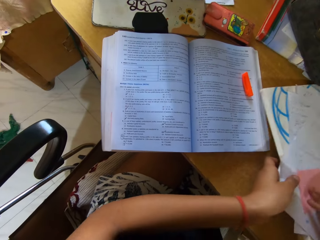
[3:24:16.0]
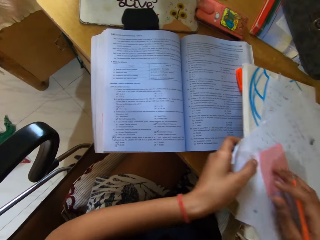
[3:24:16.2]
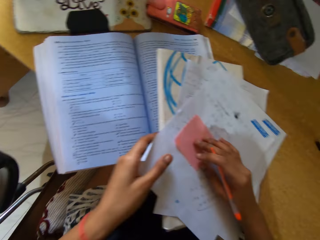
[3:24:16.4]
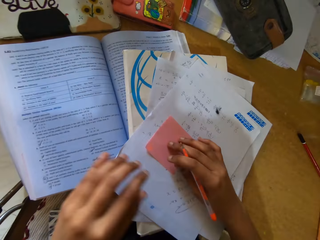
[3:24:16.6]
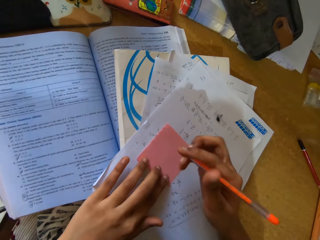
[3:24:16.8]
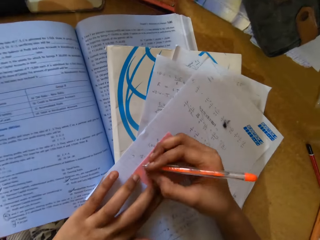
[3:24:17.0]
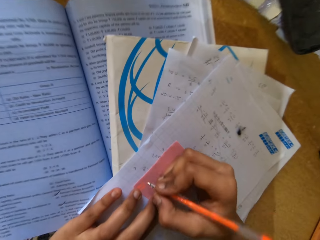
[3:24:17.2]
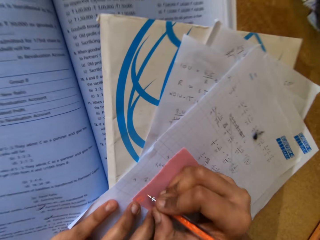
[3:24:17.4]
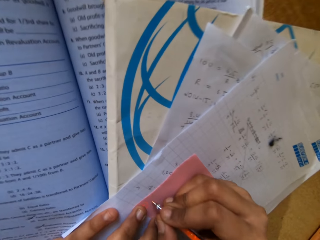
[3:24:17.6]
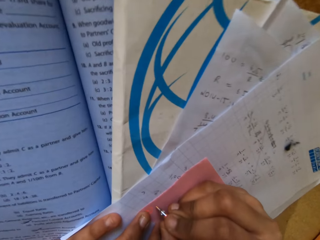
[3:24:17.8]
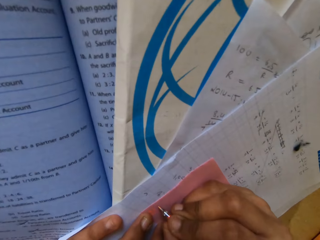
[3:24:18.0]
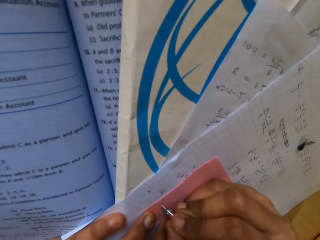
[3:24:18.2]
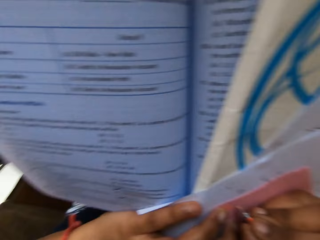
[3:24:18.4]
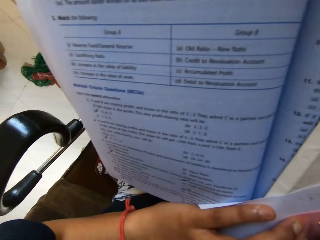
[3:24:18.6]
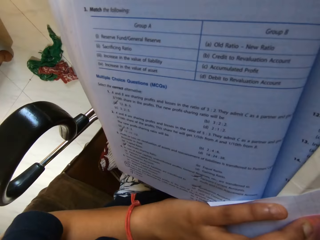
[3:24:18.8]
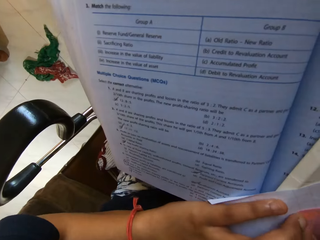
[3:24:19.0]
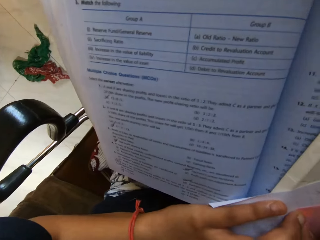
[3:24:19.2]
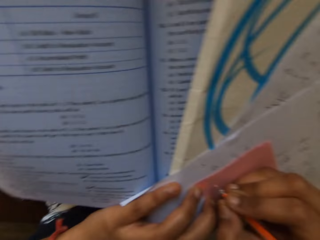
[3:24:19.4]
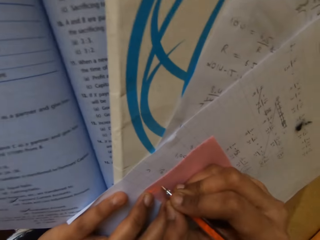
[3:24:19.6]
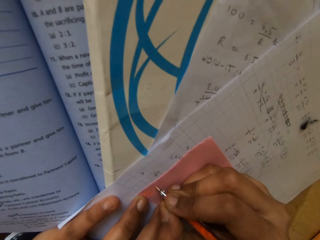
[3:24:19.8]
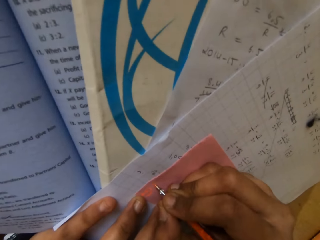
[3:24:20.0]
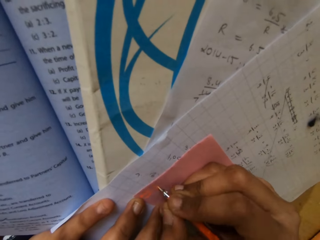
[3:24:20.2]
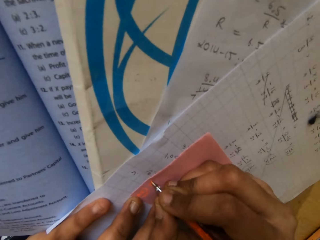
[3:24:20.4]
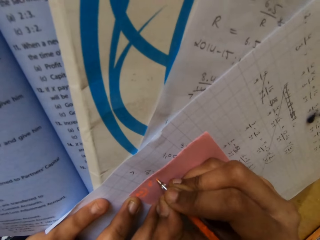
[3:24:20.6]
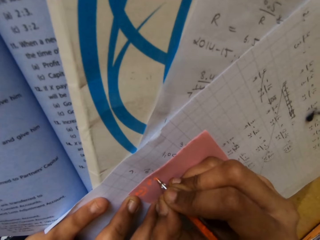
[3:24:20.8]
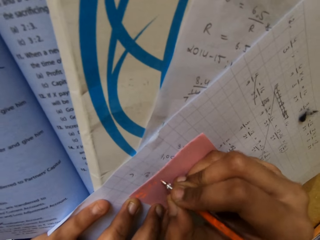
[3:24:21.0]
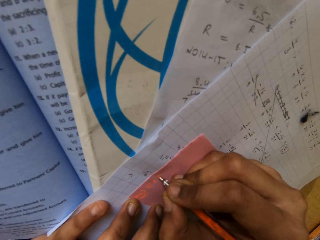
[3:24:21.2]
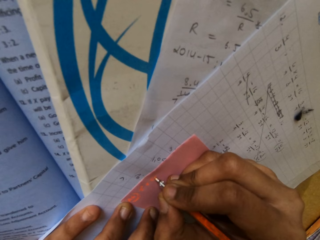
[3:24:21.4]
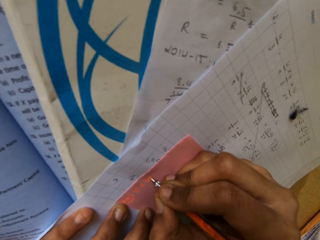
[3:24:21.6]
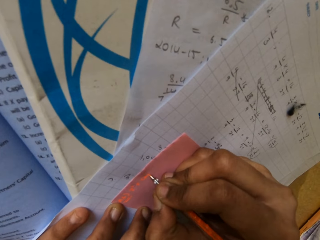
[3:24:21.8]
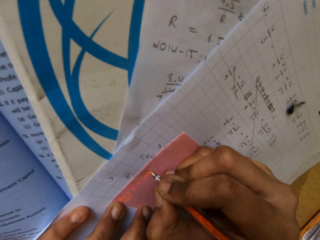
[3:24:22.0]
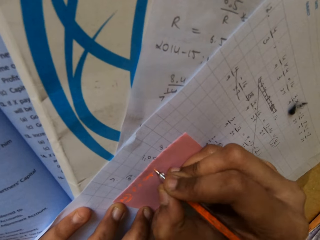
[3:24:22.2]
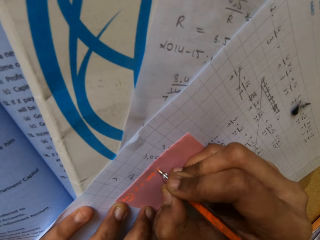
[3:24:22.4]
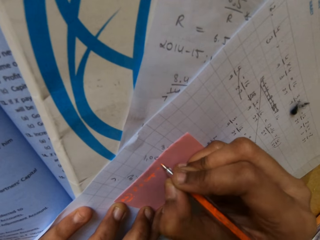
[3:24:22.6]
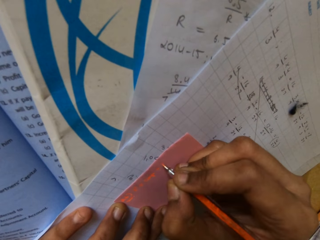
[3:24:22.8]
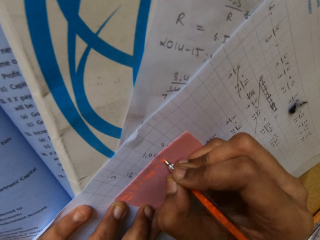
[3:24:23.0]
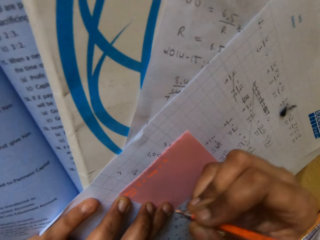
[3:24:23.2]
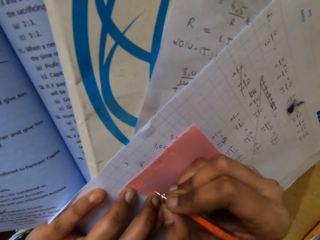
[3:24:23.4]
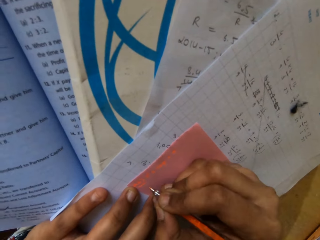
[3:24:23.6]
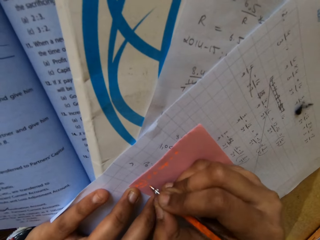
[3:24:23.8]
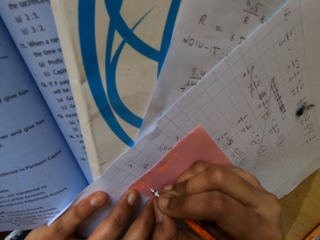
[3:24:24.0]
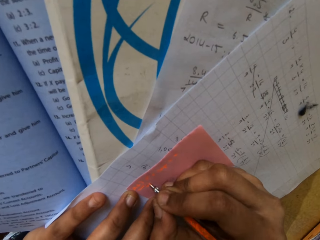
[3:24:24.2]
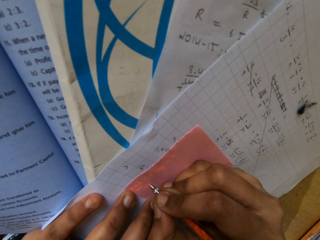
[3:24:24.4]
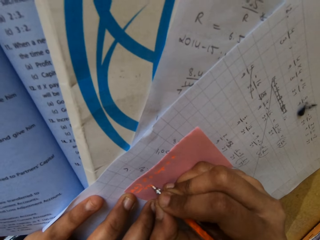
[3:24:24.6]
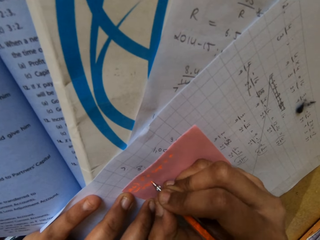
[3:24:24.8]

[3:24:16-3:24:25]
The camera wearer looks at the book. They write on the note pad.

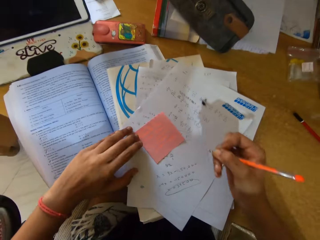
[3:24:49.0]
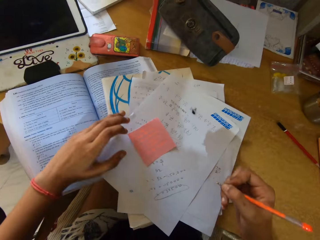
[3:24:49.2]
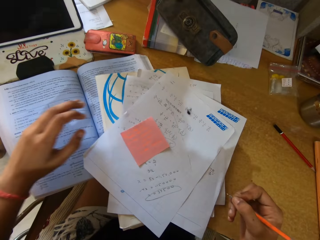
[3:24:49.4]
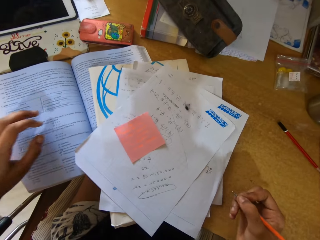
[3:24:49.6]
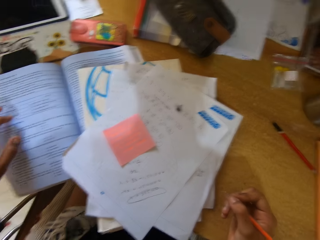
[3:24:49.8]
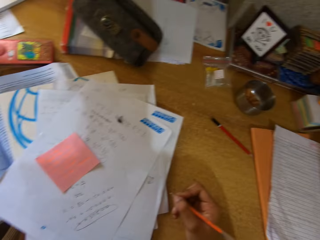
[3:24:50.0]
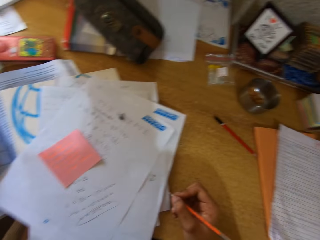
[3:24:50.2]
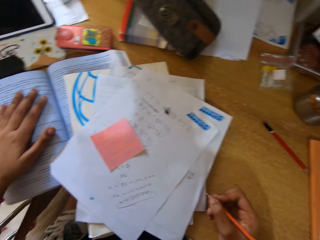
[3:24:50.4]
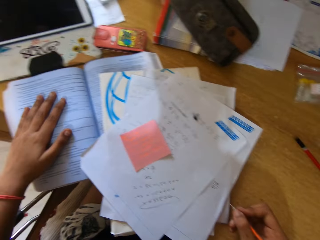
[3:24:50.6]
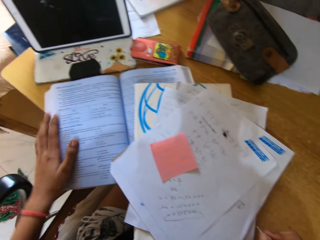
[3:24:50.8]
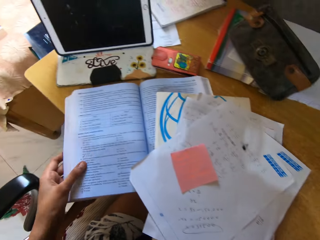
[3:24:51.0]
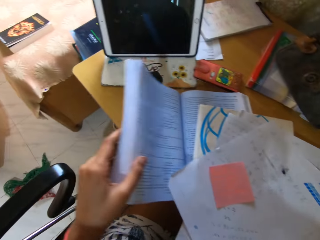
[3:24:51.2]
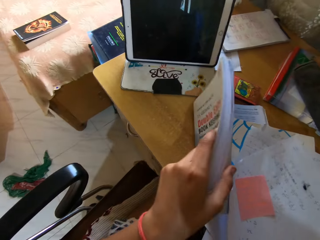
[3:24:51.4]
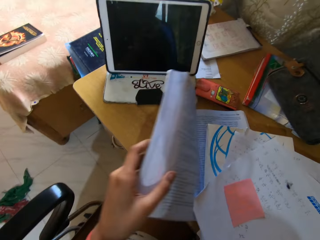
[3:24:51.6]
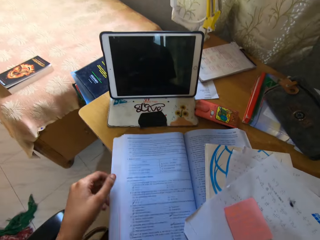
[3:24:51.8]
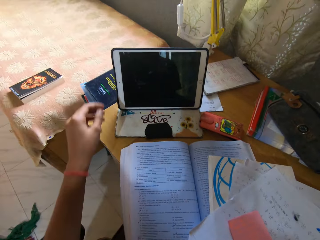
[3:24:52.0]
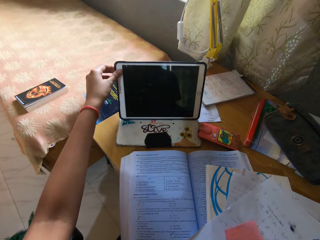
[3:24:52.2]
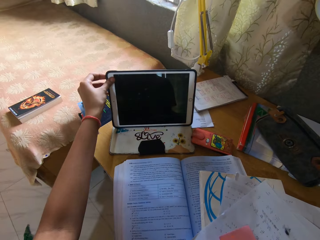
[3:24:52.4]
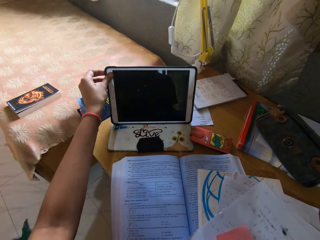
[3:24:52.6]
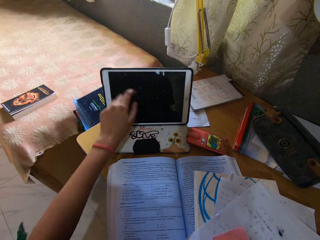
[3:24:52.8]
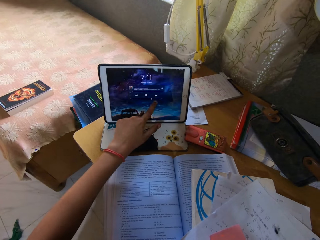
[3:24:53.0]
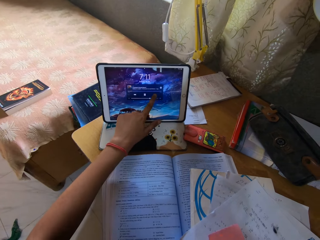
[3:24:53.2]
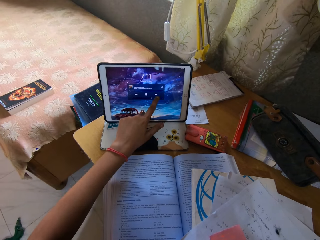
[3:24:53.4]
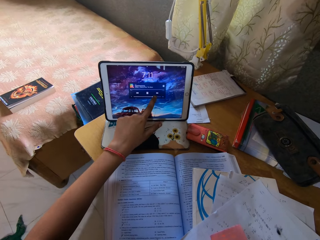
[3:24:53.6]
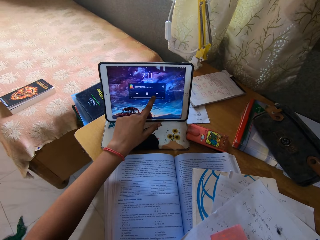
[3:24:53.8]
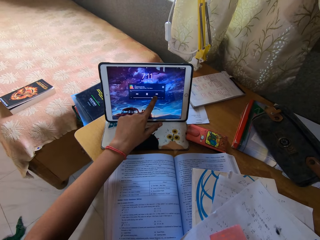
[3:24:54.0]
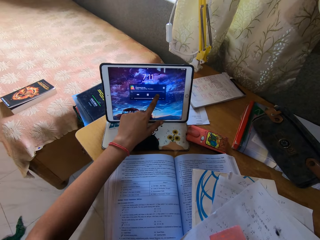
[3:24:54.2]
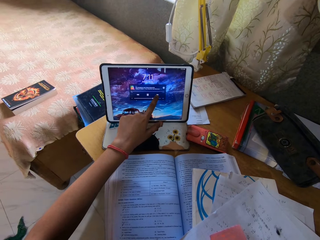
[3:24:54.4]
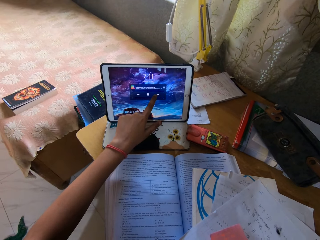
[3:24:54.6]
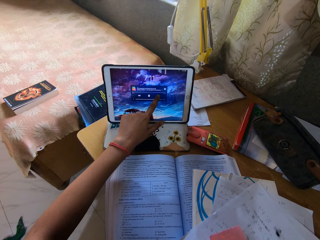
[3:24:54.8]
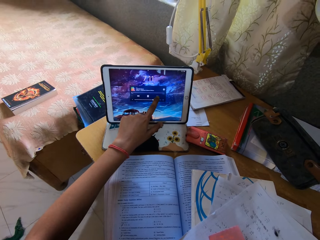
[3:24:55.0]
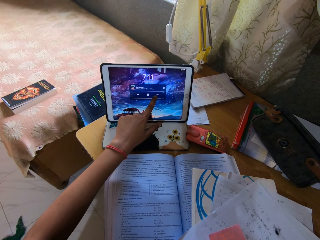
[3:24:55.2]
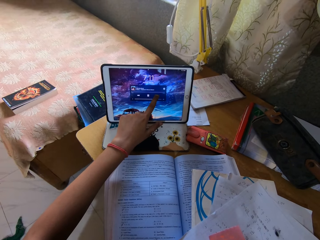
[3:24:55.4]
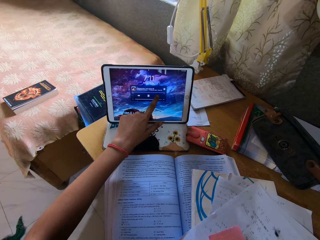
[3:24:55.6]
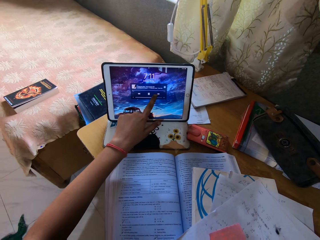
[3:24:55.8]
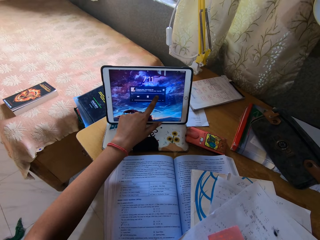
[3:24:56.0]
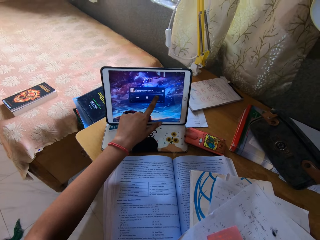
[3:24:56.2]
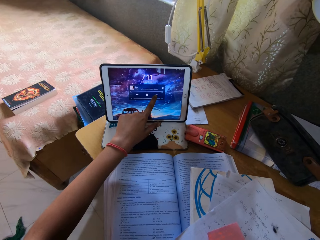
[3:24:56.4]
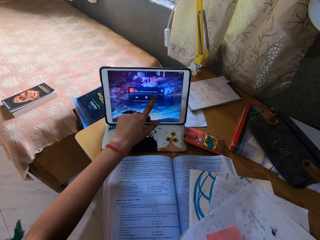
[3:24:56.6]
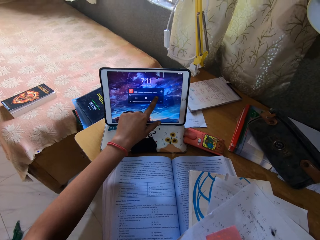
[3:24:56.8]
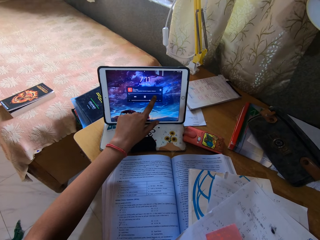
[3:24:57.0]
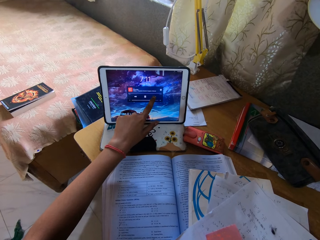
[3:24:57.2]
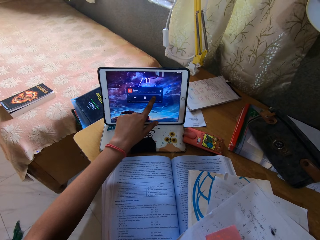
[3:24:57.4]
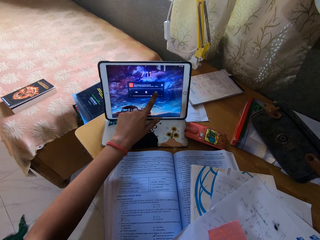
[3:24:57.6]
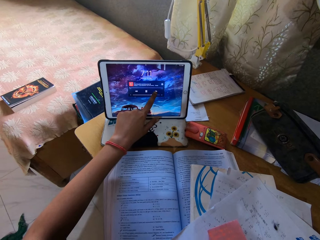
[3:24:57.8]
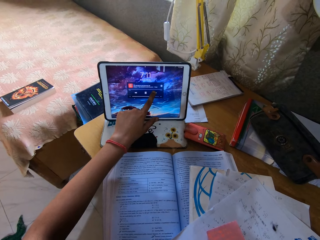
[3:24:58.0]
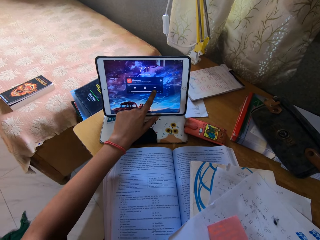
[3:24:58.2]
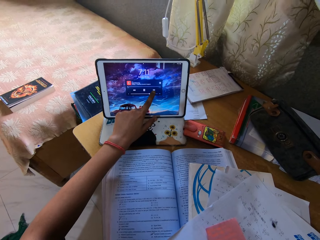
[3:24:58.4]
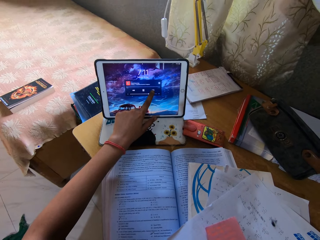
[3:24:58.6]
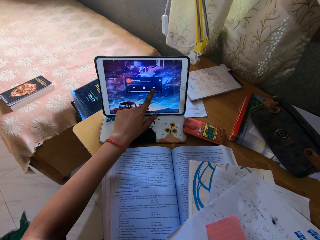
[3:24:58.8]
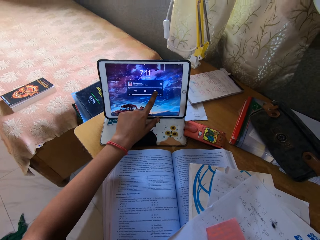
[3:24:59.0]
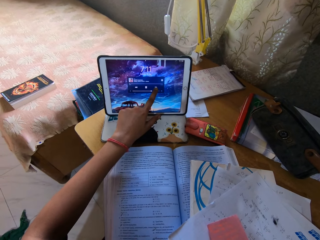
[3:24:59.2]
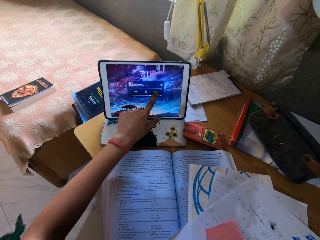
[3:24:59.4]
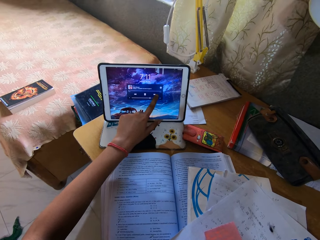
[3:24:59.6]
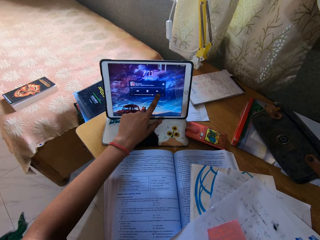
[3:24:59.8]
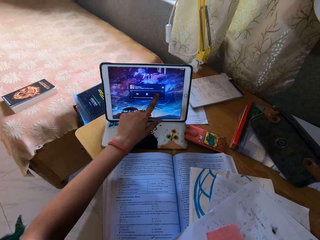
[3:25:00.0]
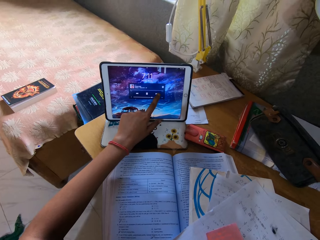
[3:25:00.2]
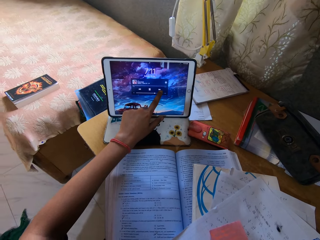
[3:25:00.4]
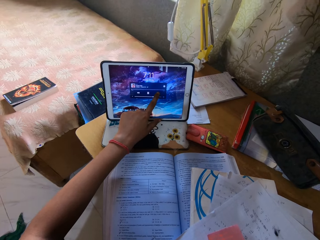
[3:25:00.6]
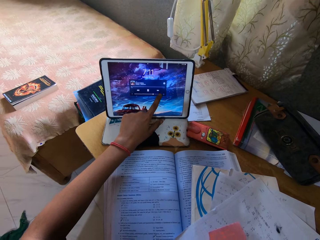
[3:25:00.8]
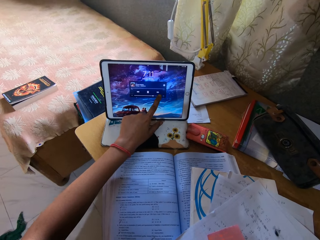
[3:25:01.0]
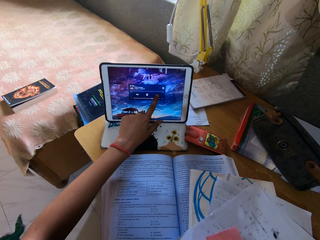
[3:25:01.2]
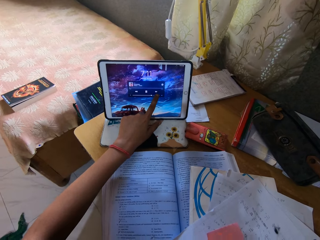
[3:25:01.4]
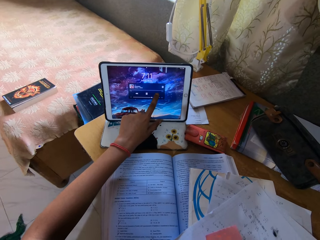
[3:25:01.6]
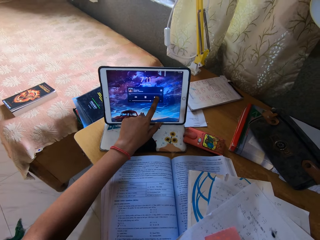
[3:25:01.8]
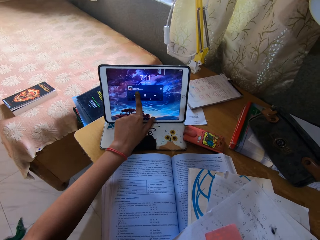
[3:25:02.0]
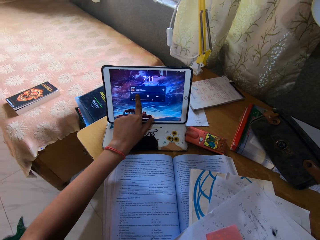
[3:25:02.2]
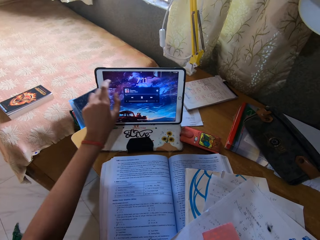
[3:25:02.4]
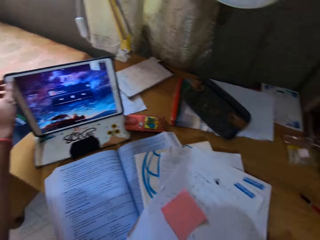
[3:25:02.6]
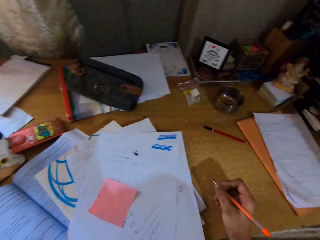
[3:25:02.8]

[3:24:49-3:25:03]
The camera wearer looks around the room. They flip the book. They release the book. They hold the tablet. They operate the tablet.
